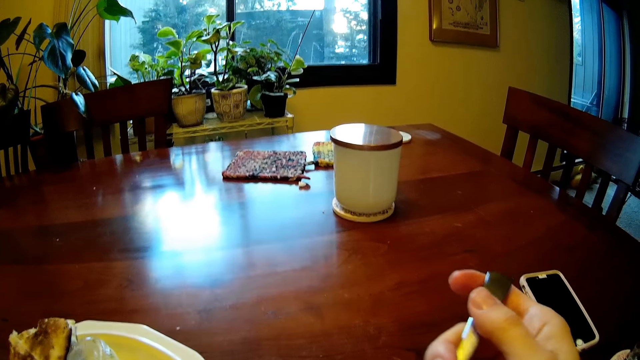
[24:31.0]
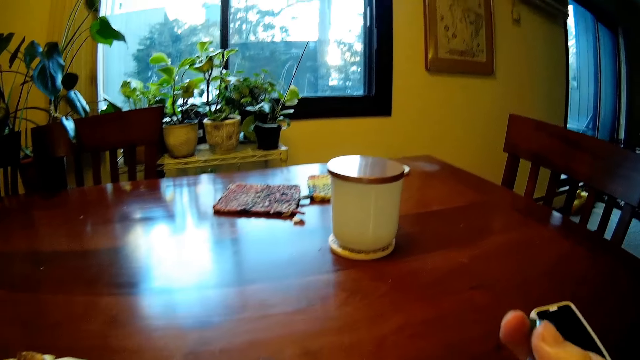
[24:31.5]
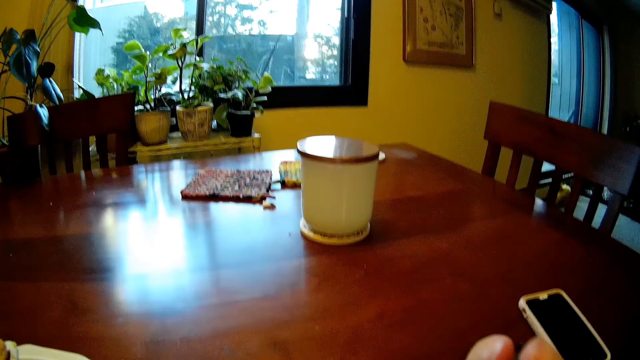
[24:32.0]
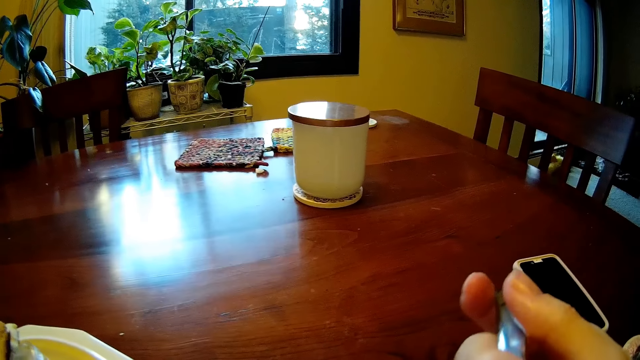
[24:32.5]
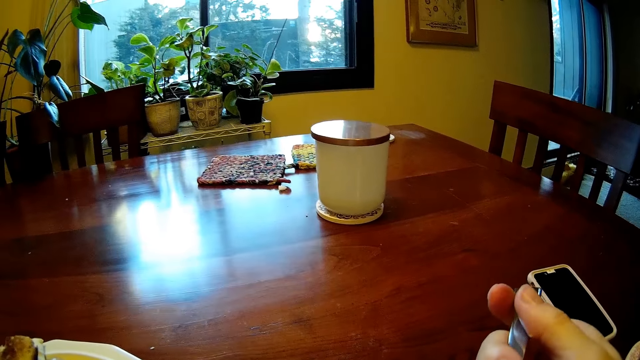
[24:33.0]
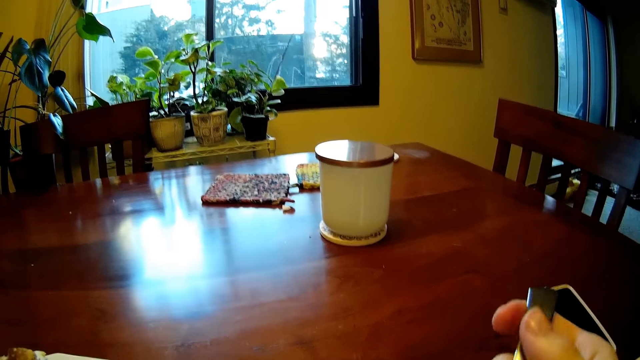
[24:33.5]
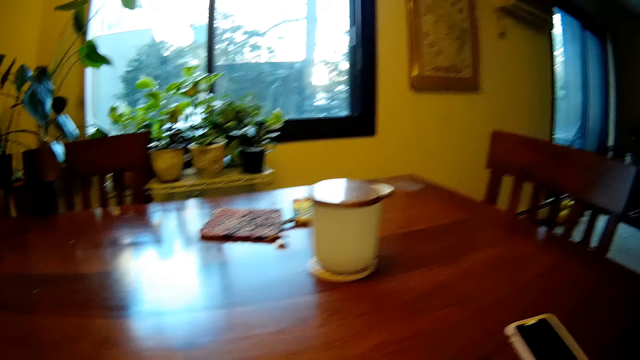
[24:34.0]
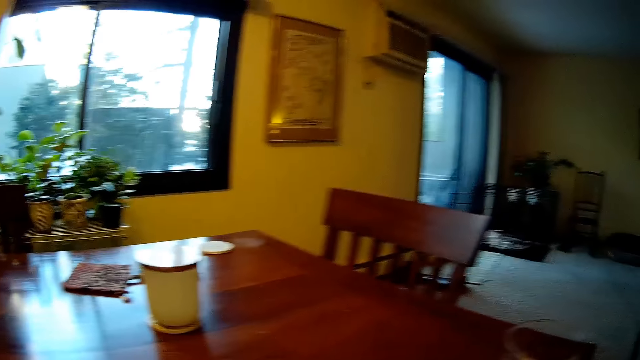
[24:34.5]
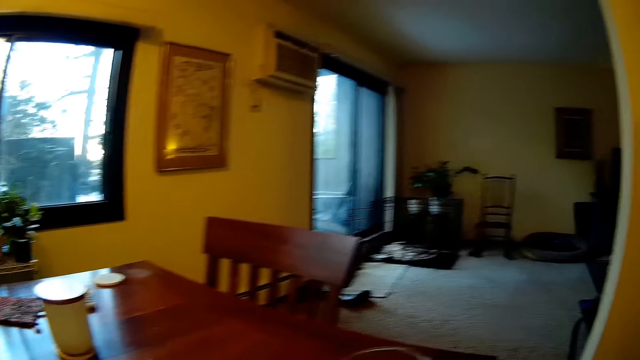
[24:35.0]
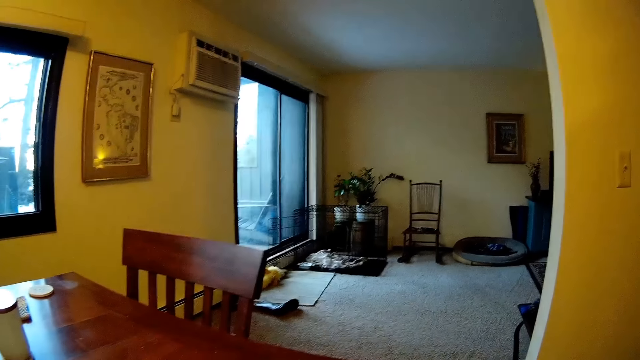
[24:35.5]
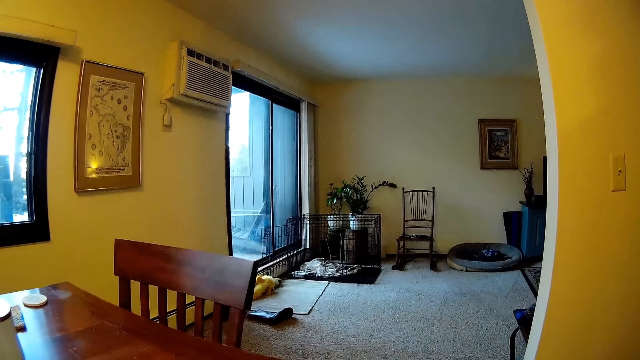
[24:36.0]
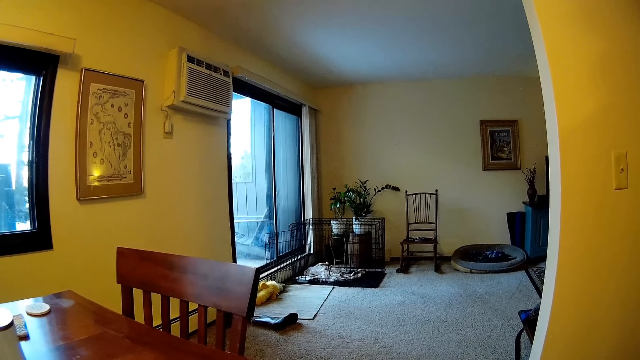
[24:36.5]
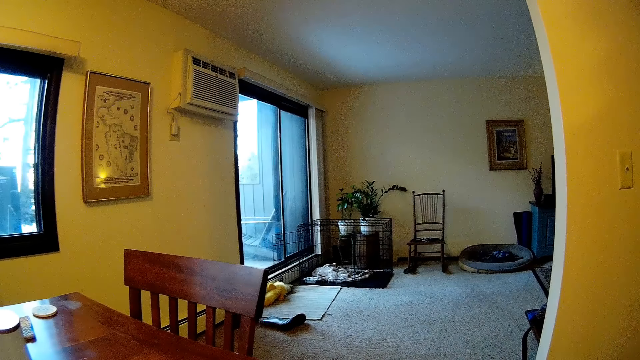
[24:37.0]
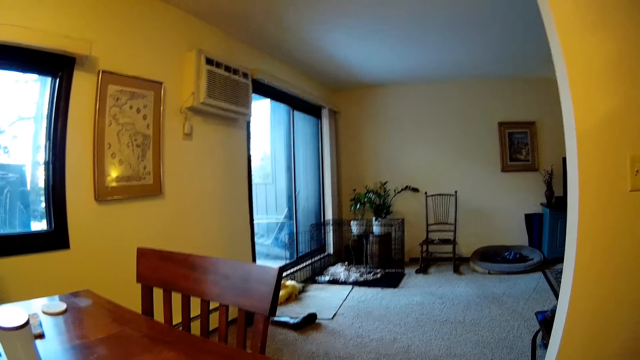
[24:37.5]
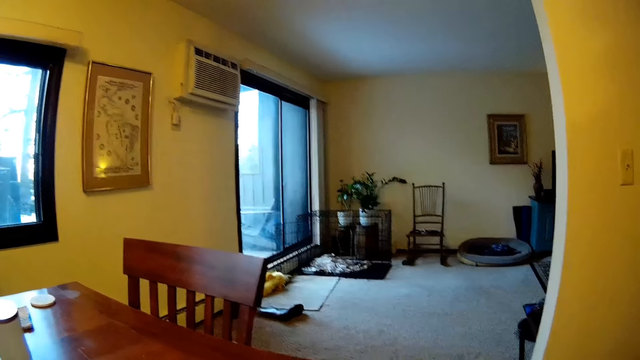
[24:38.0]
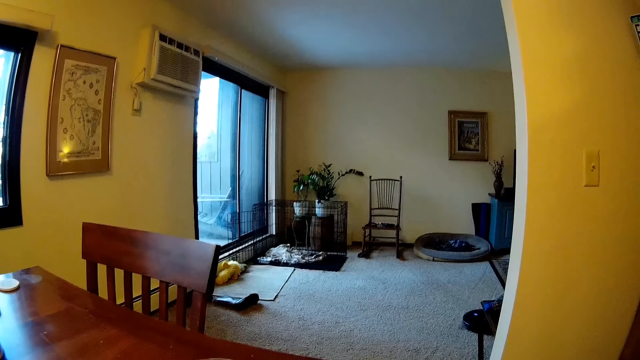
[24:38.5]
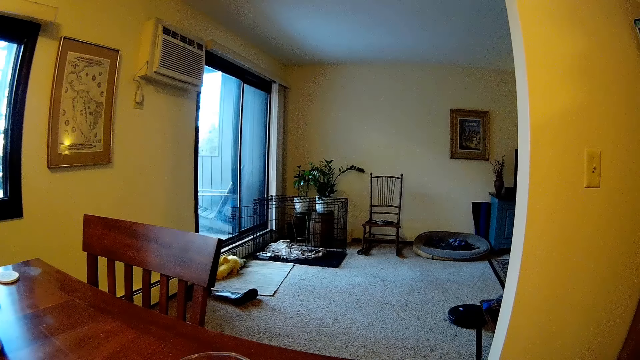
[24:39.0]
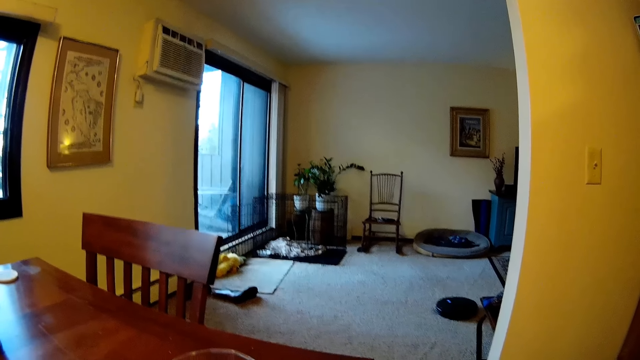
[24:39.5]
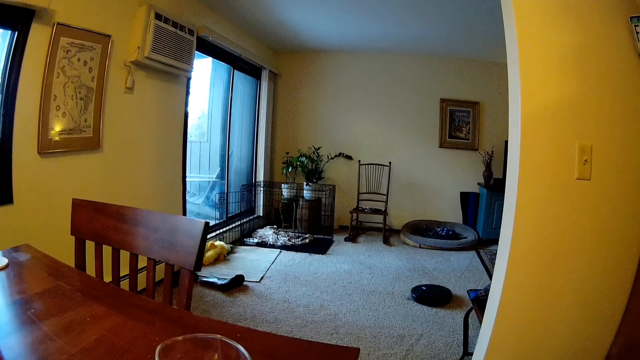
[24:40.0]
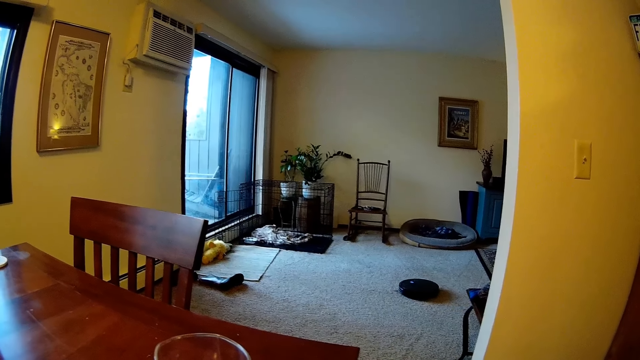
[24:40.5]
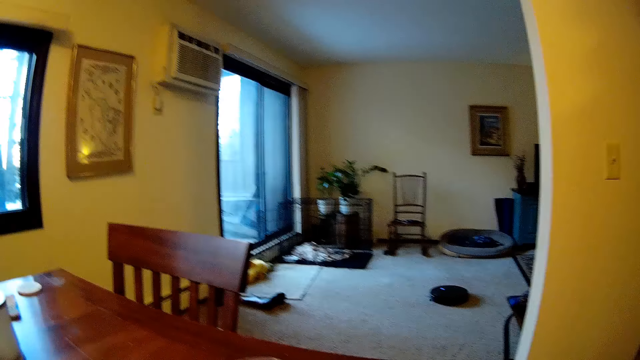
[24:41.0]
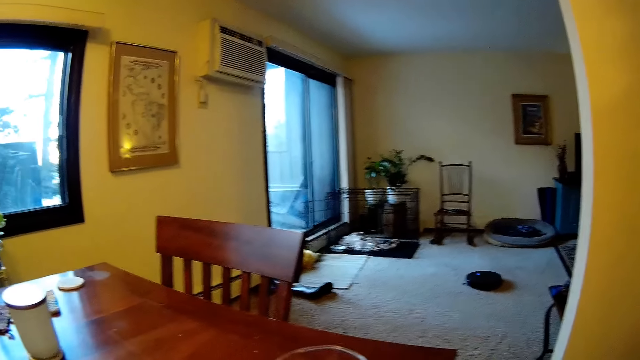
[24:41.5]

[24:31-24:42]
The camera wearer looks at the living room.

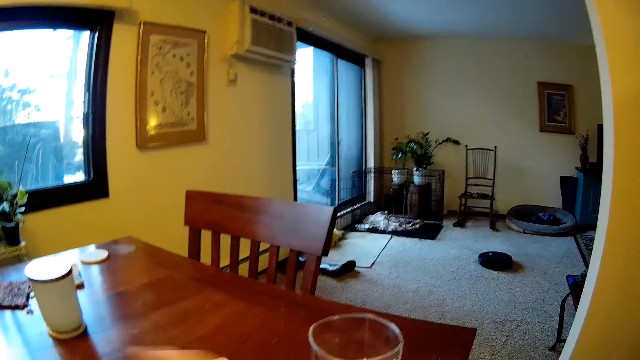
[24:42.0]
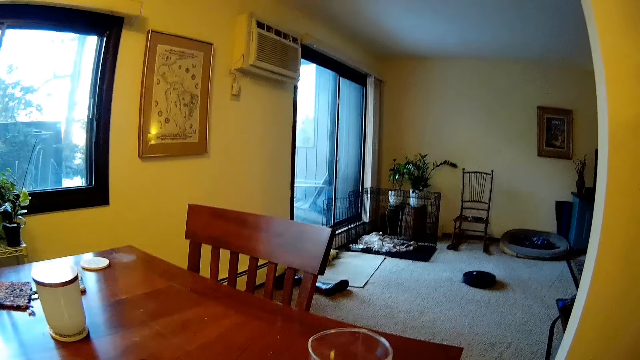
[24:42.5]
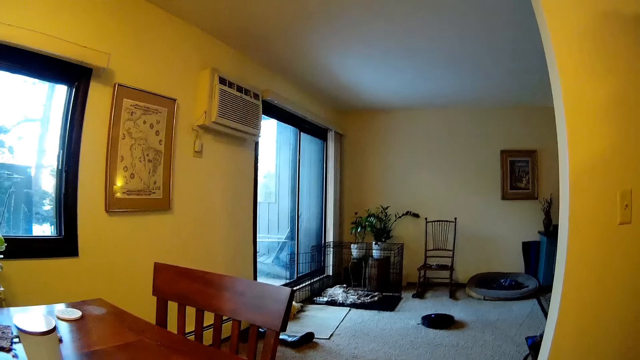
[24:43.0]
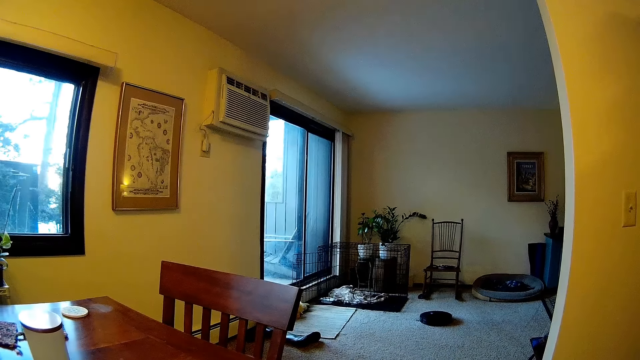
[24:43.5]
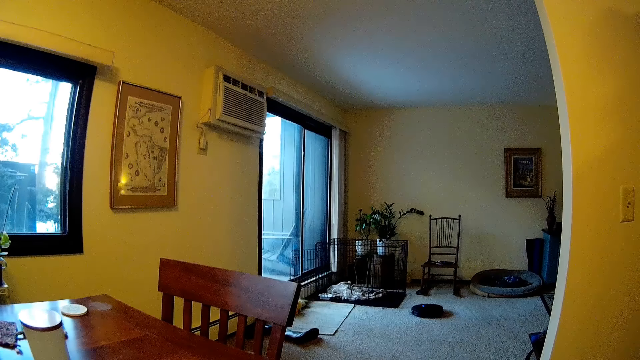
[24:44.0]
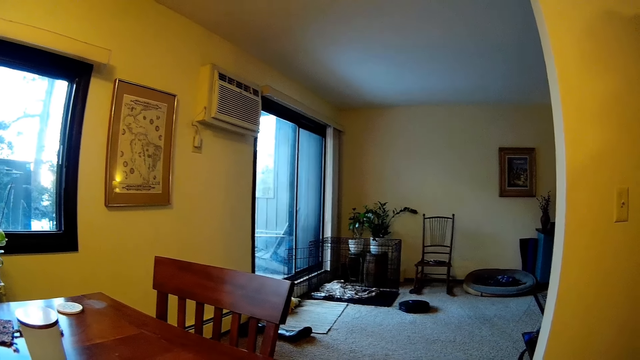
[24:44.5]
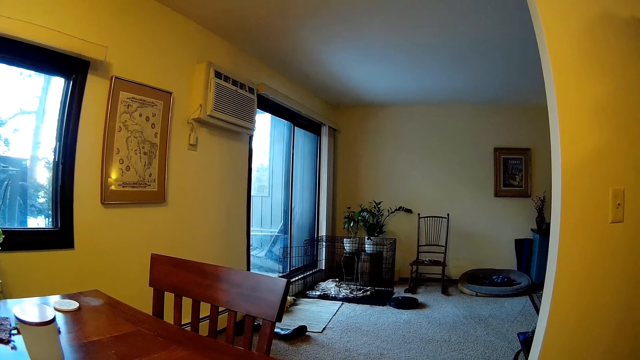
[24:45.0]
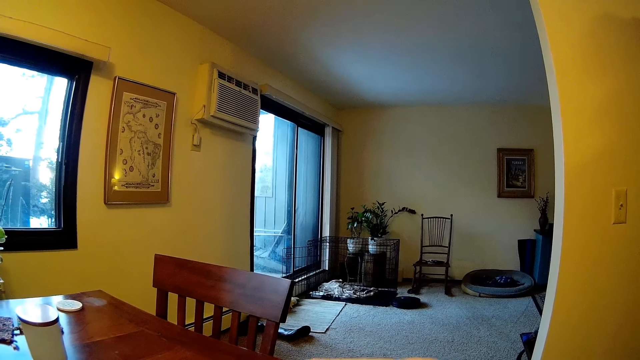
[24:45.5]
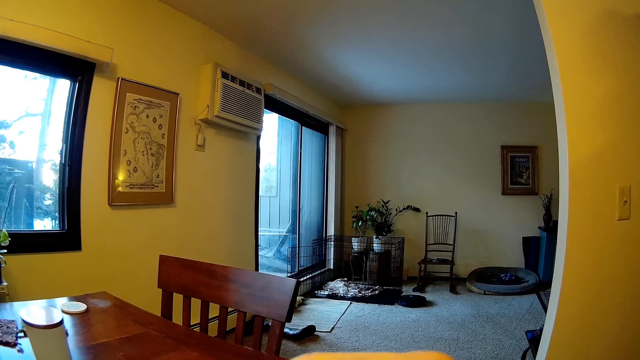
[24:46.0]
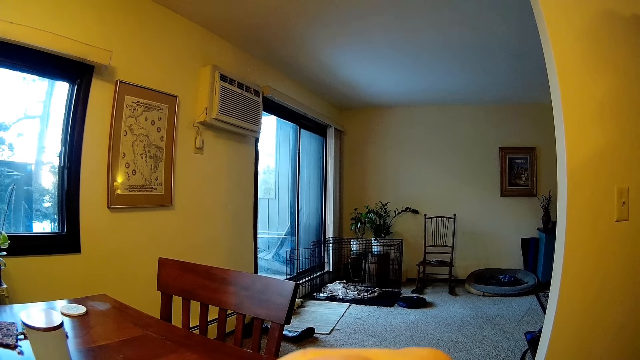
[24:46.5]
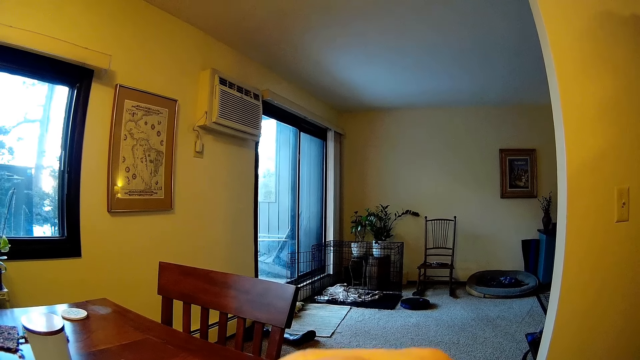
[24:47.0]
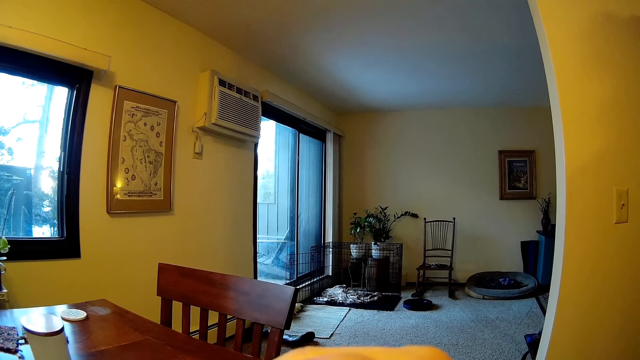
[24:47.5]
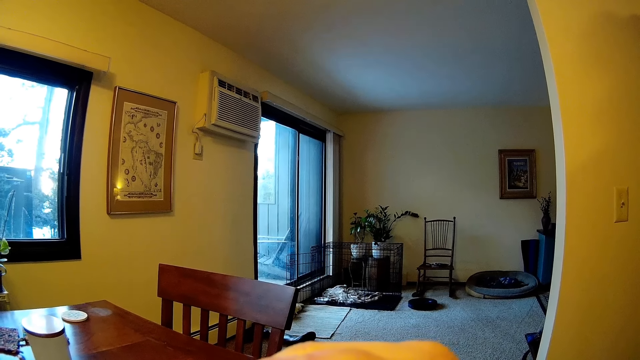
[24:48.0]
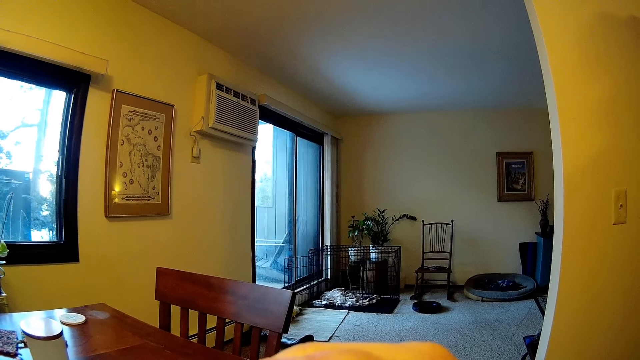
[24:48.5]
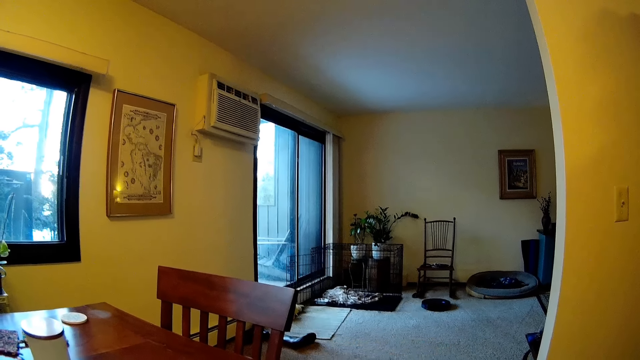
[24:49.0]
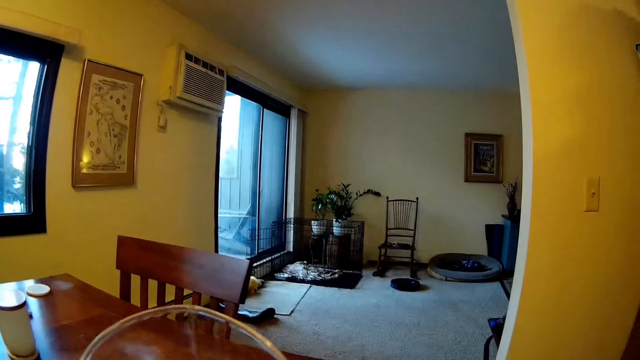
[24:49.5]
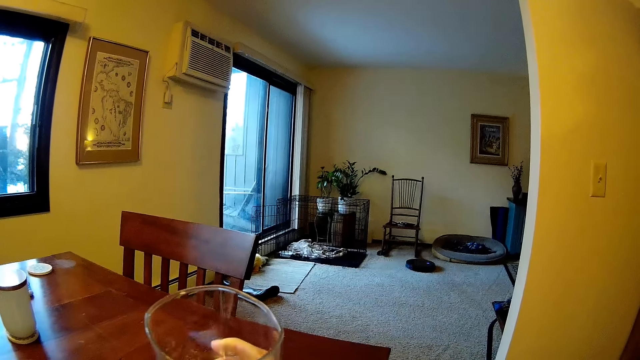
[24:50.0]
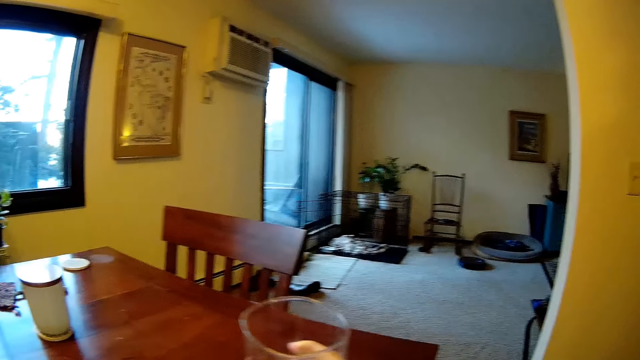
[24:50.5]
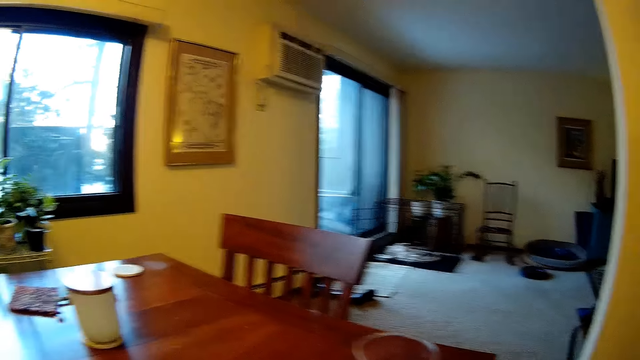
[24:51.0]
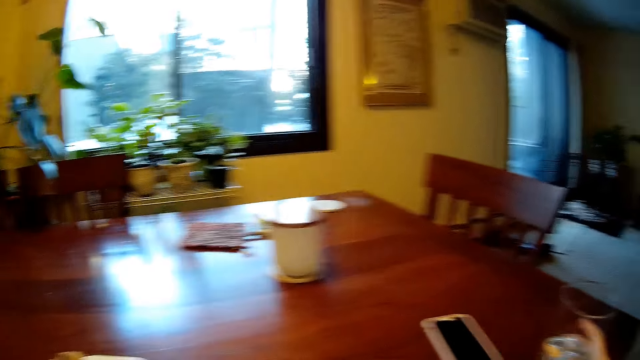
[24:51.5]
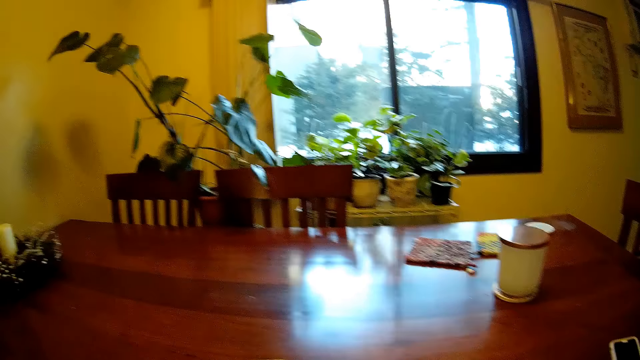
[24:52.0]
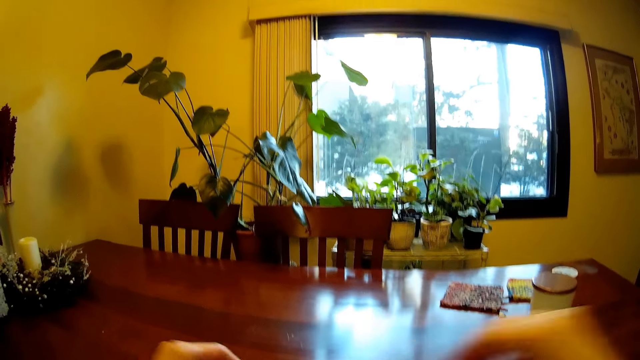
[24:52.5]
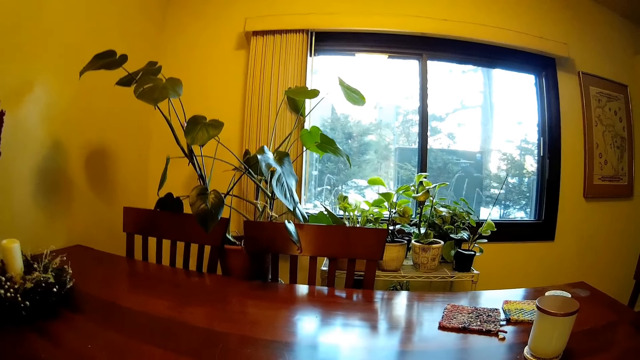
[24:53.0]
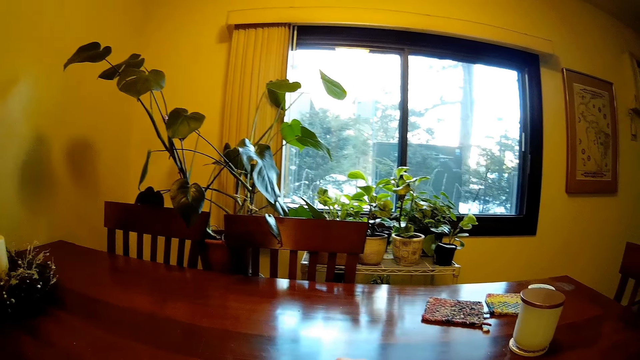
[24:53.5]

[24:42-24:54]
The camera wearer stares at something. He removes the glass from the mouth with his right hand. He puts the glass on the table with his right hand.
